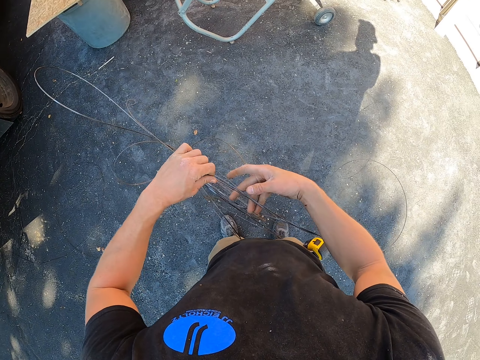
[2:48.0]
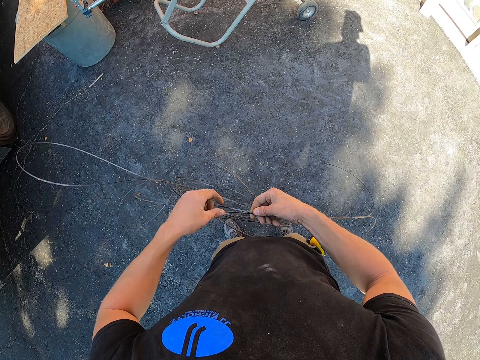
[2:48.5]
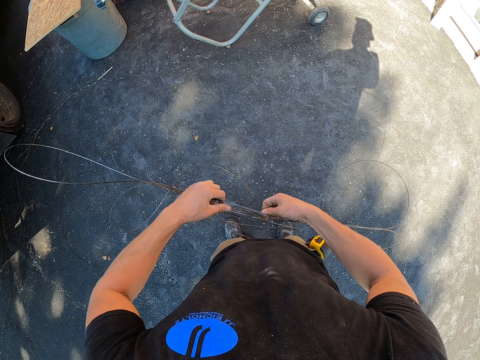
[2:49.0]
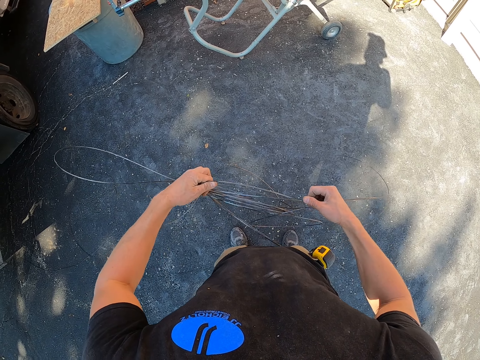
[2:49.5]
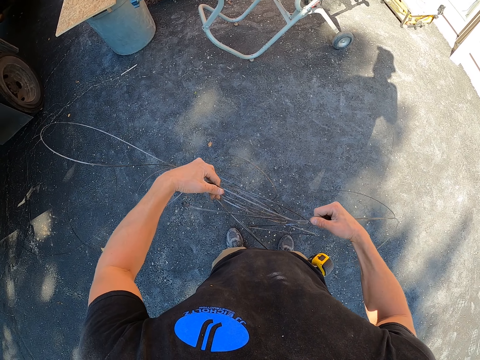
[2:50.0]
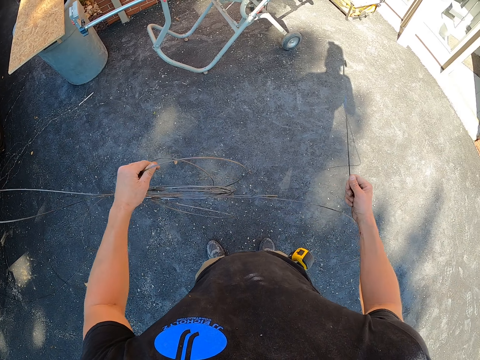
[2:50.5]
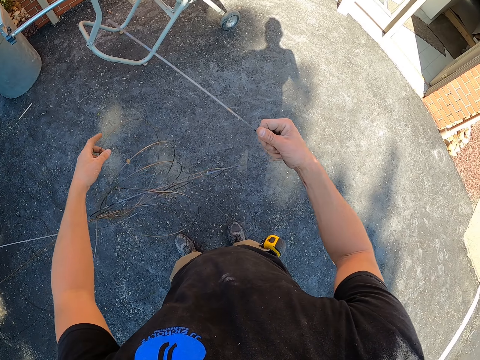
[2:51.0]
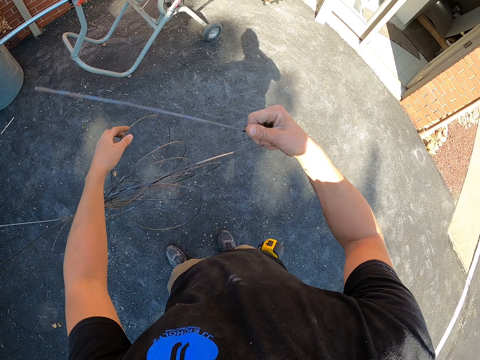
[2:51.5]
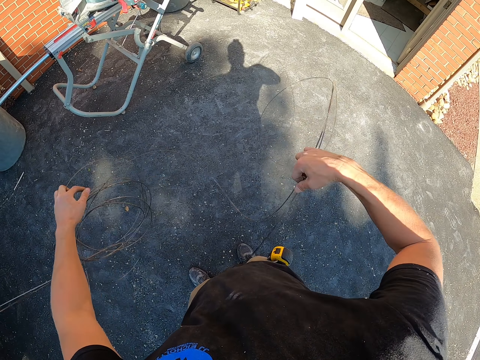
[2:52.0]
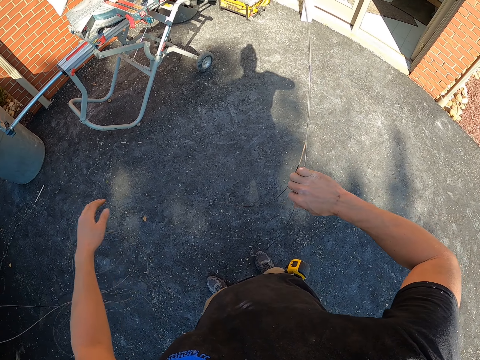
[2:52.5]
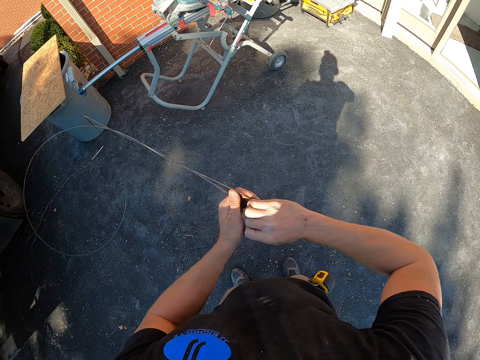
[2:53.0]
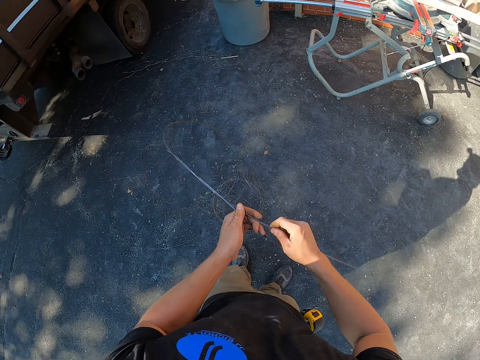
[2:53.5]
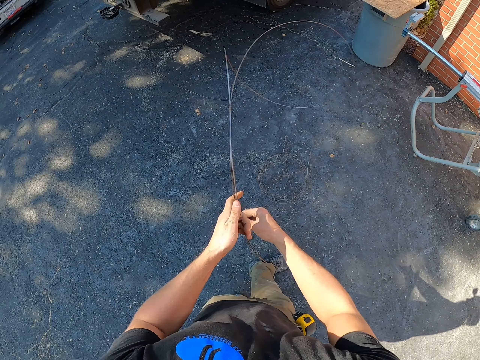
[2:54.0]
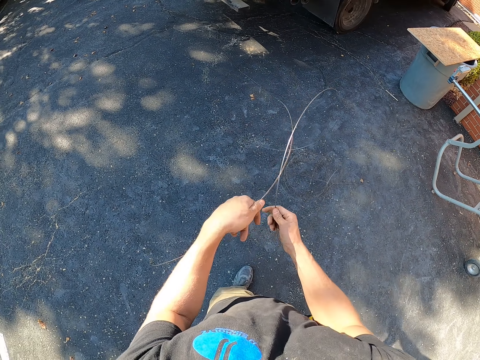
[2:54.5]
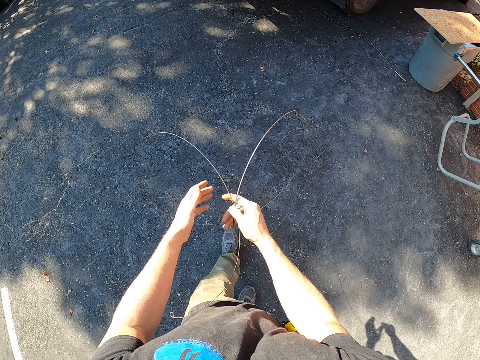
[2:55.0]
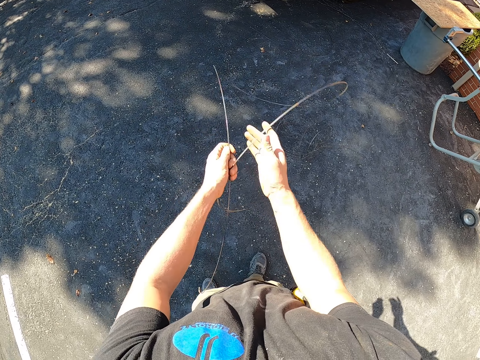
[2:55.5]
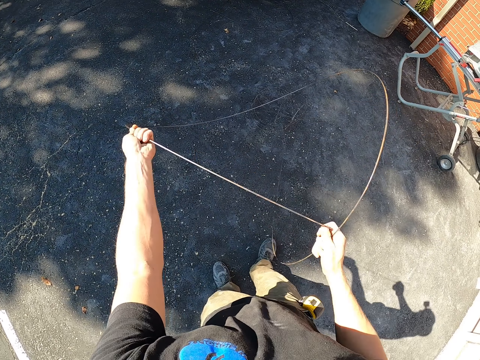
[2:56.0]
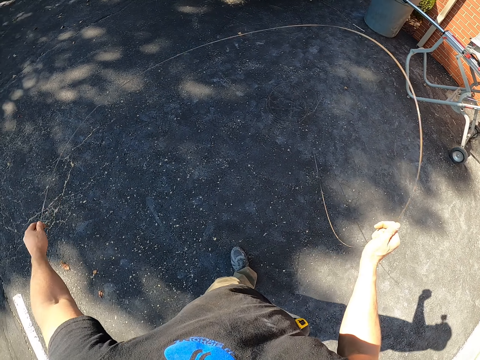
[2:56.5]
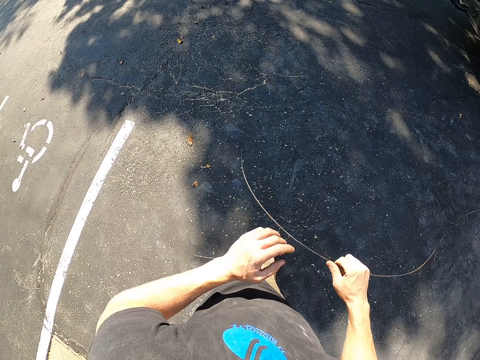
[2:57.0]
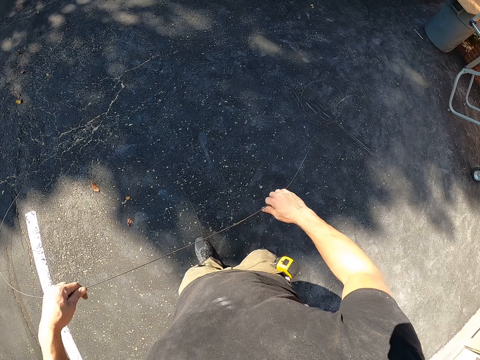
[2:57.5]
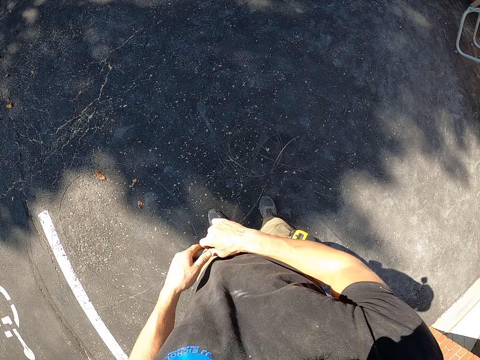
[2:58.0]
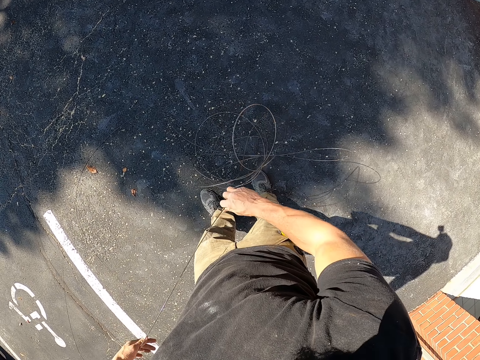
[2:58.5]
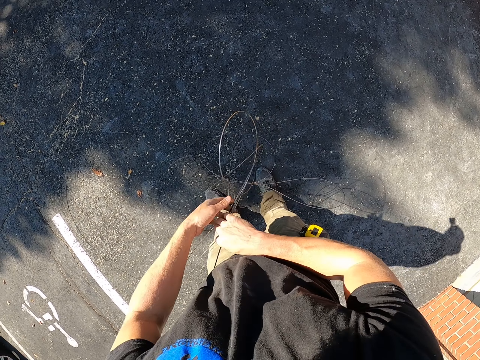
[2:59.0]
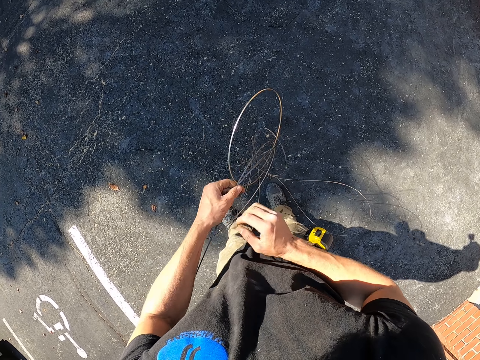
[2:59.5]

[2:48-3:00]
The camera wearer places a wire on the floor. They separate a coil of wire.

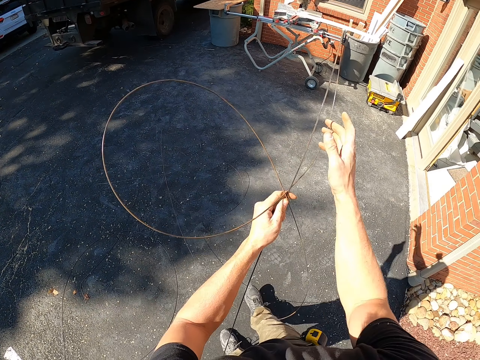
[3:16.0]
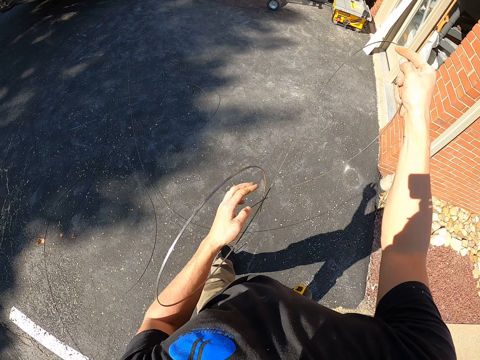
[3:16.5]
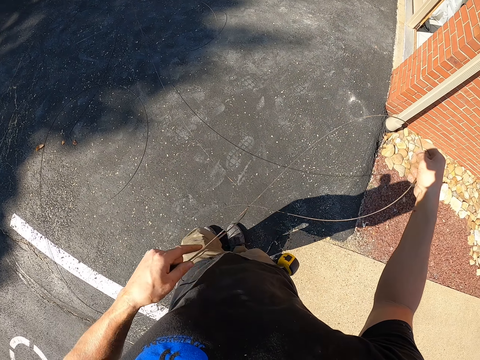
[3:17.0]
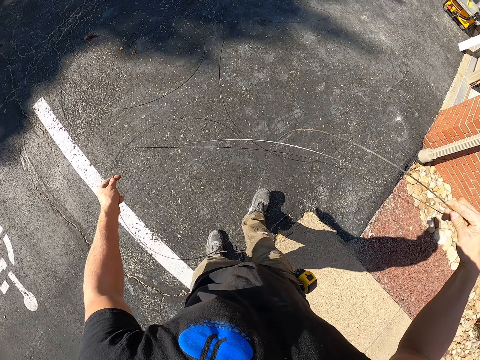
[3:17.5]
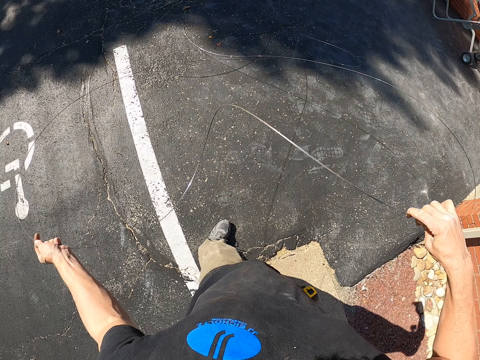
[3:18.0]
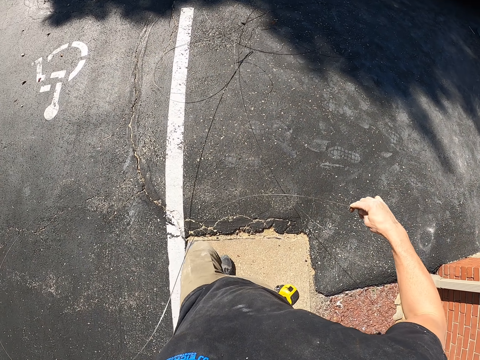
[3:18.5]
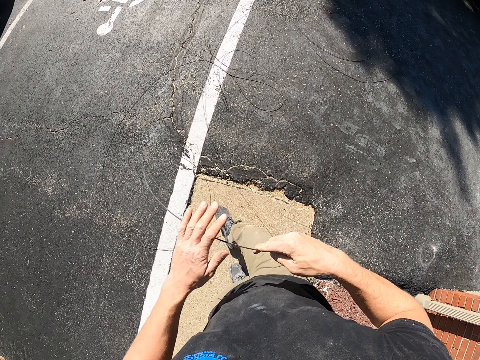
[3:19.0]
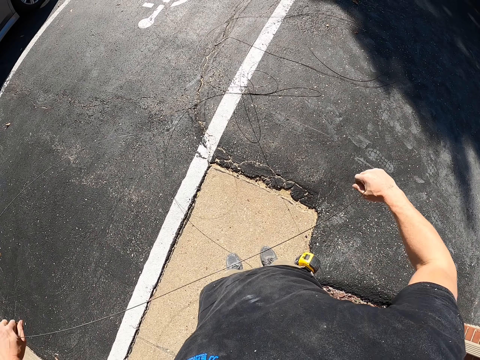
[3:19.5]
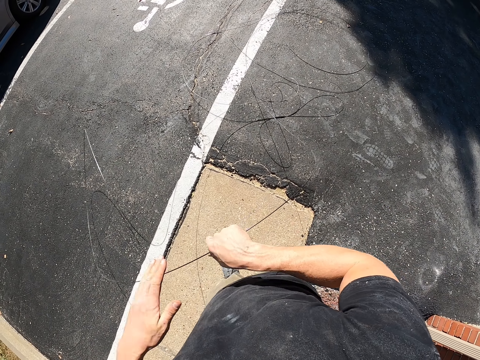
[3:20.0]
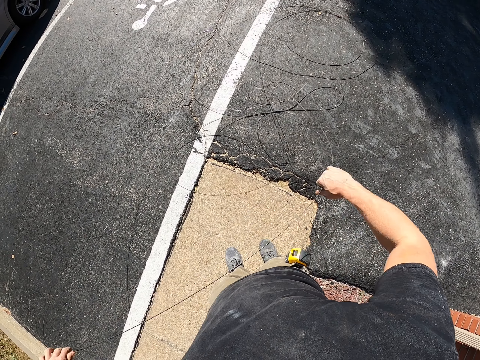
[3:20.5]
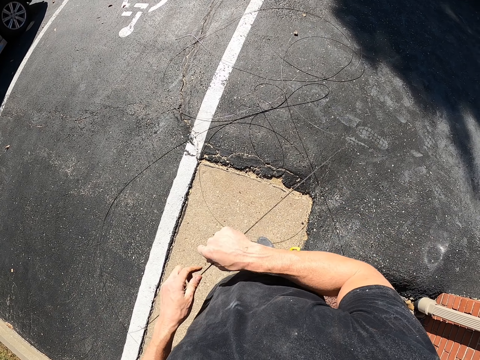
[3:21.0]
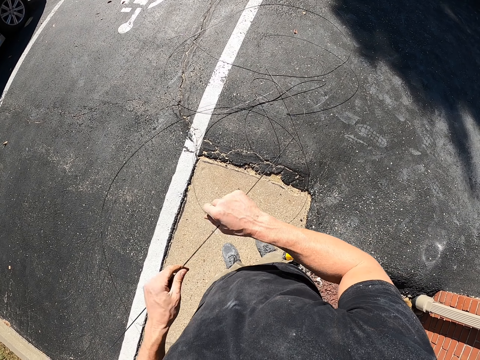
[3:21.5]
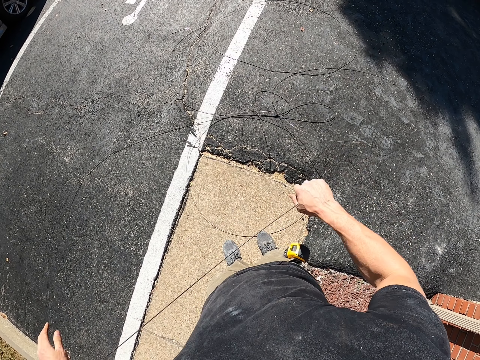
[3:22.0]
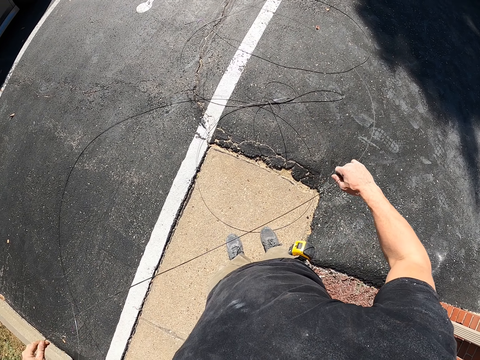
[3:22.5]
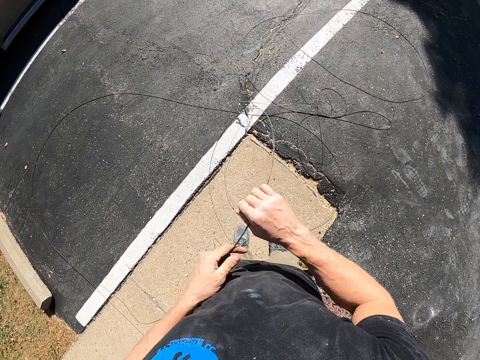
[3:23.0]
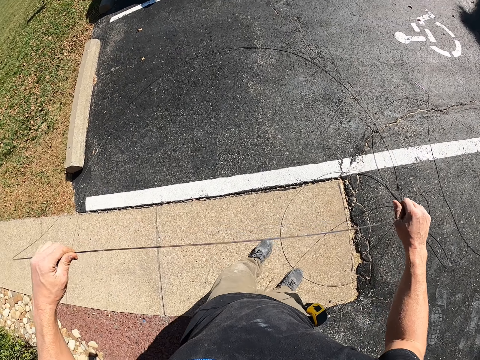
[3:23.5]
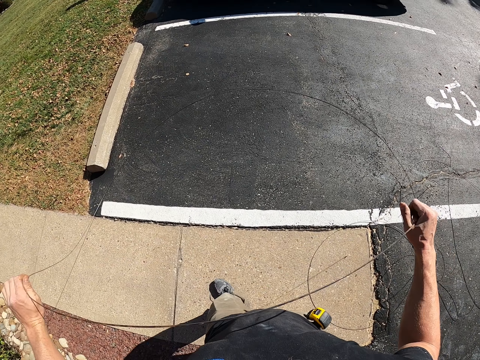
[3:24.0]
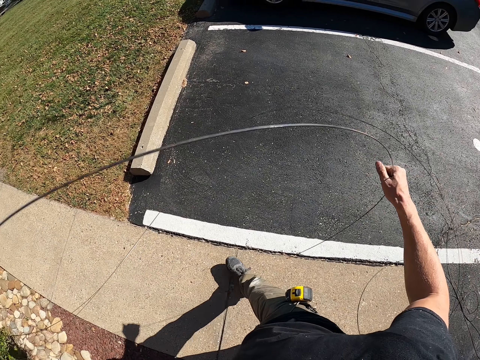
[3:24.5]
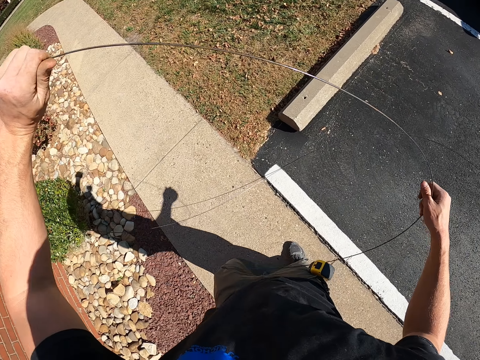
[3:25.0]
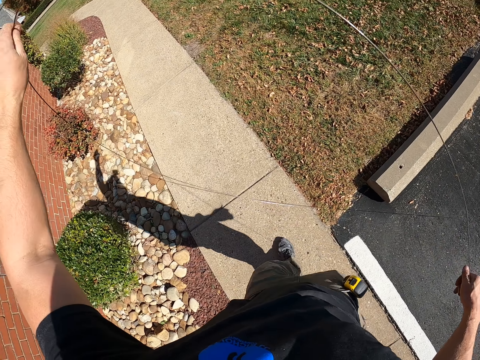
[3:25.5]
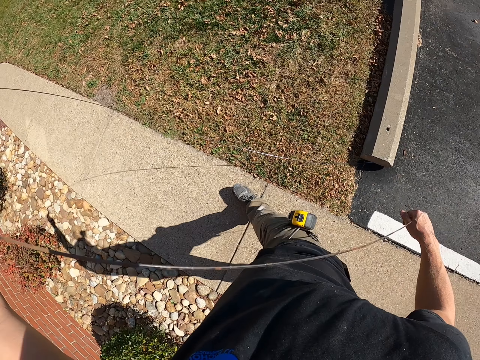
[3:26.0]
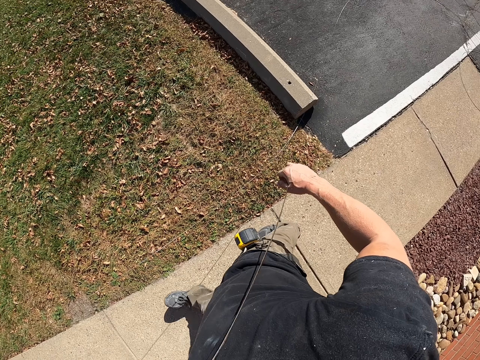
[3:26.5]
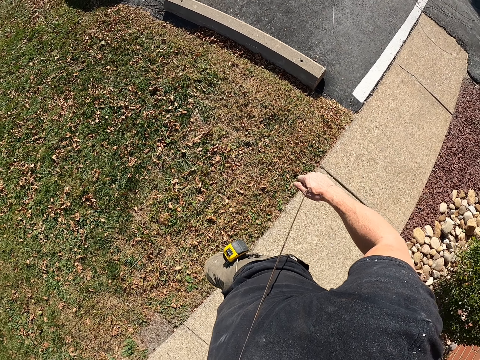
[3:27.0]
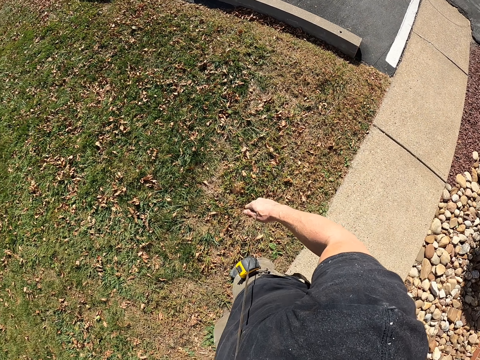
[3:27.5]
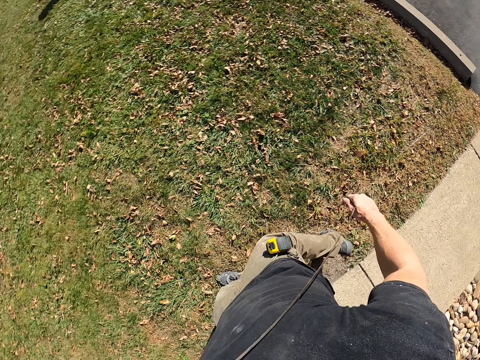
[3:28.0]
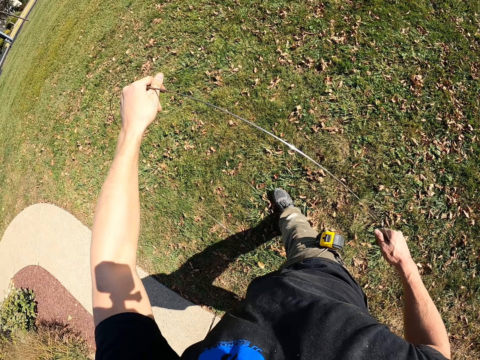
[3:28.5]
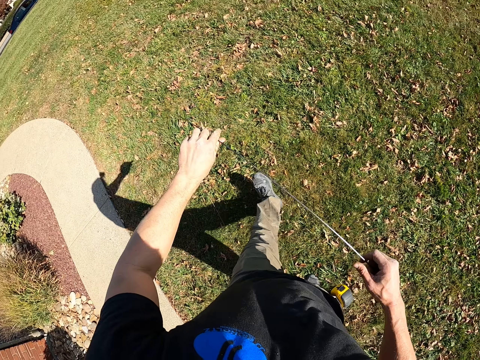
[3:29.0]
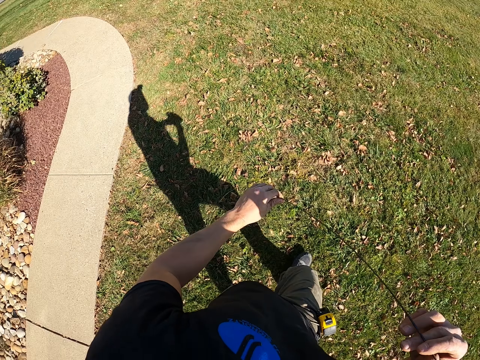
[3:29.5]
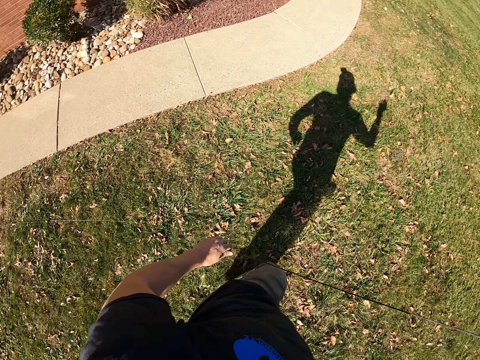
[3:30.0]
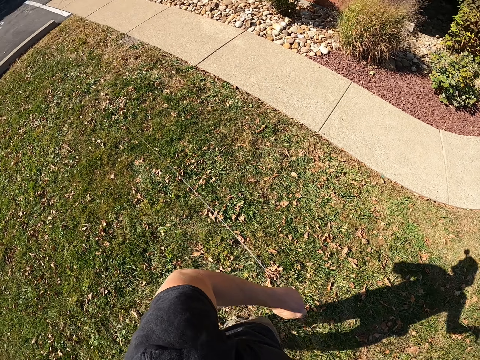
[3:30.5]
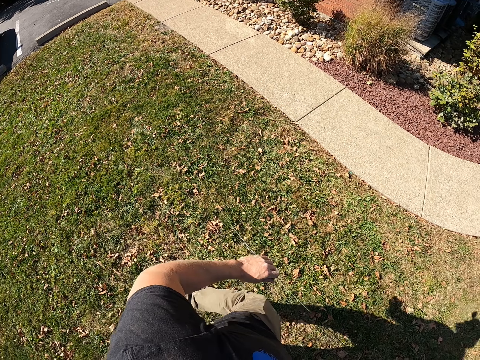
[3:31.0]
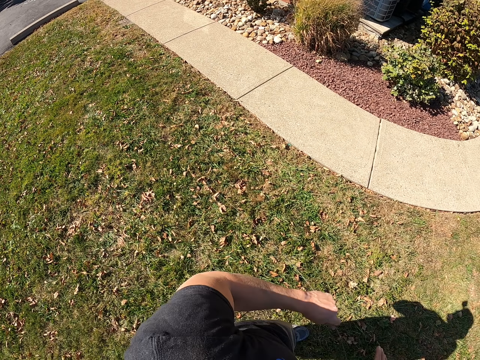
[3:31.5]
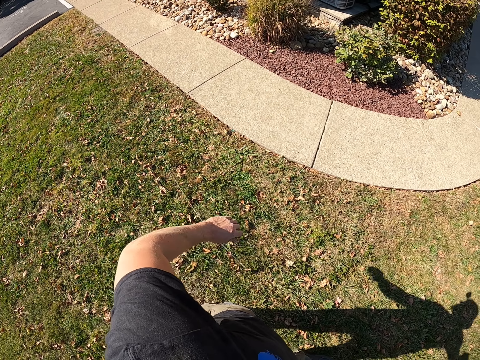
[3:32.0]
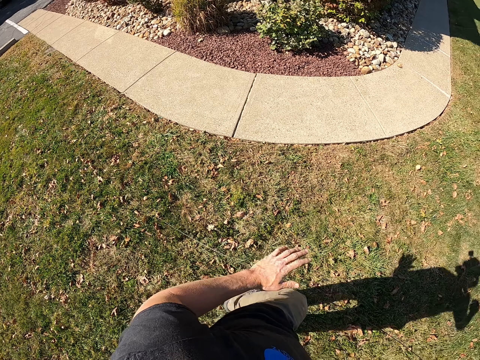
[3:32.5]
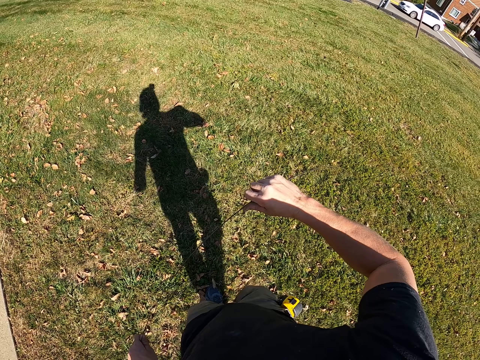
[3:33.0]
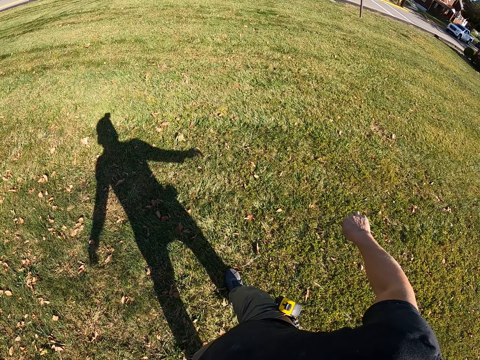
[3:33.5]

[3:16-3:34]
The camera wearer moves around the area. They separate a coil of wire. They turn around the area. They walk around the area with a wire. They pull the wire.
